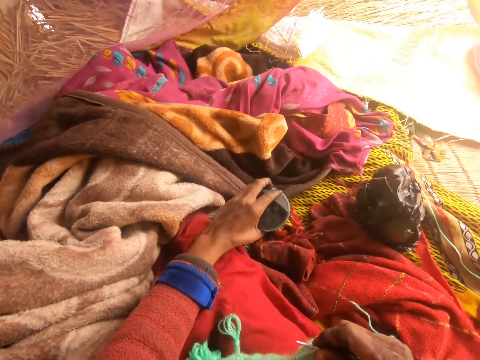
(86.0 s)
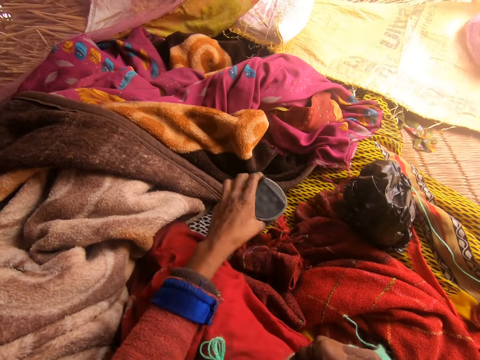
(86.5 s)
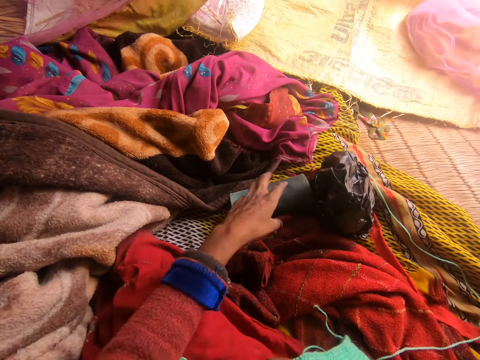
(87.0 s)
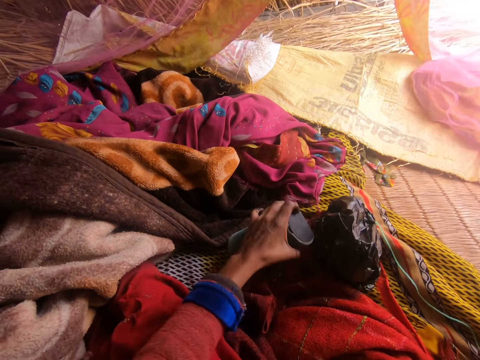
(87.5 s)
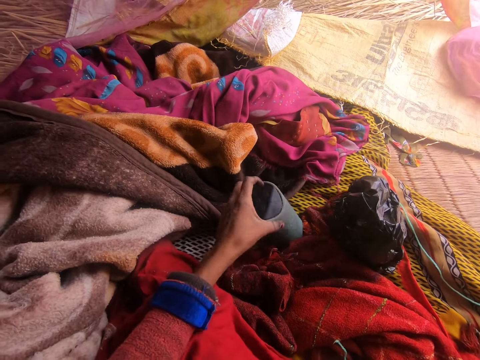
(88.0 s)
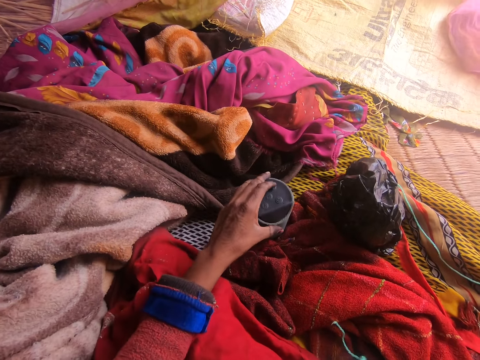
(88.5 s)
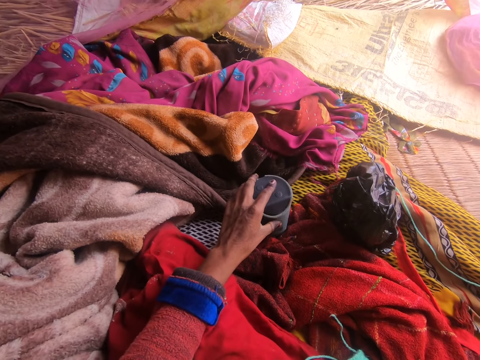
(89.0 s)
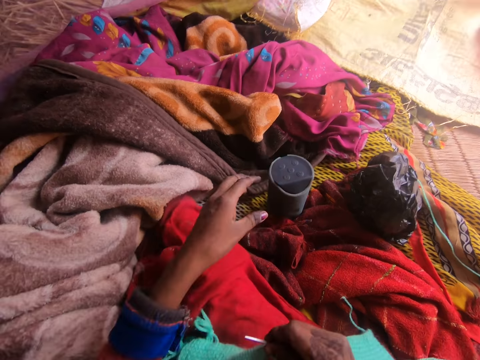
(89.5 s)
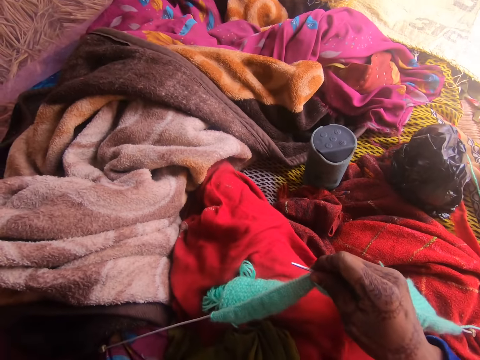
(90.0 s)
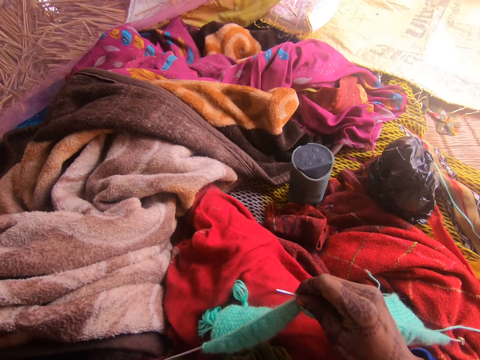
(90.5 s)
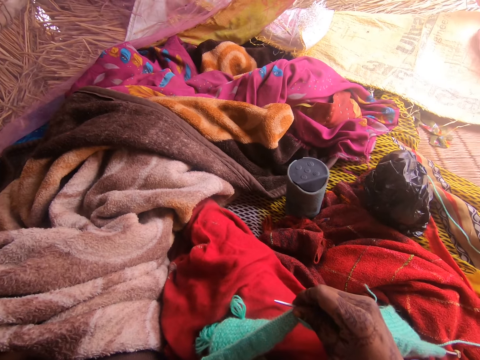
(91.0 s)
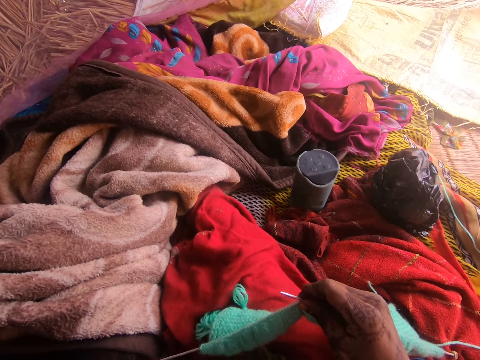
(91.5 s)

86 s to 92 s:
The camera wearer drops the Bluetooth speaker on the ground with her left hand. She shuts the radio. She touches the Bluetooth speaker with her left hand. She sews using a yarn and a crochet. She touches her face with her left hand.

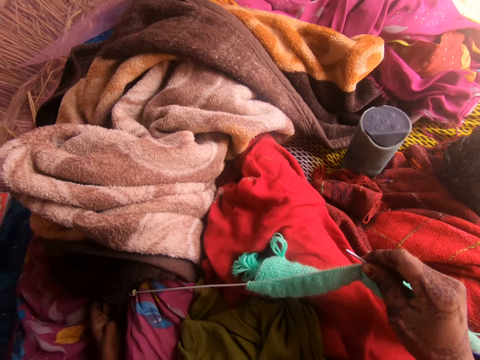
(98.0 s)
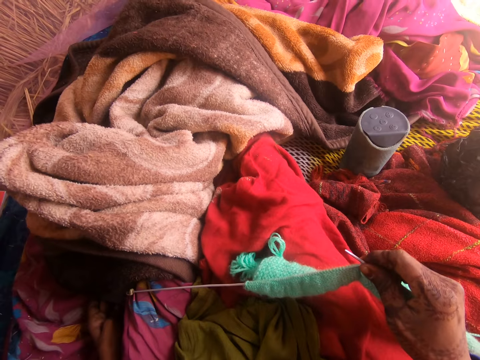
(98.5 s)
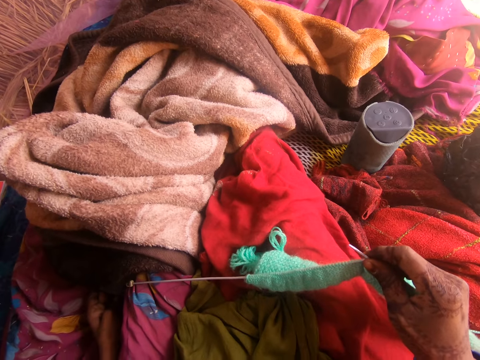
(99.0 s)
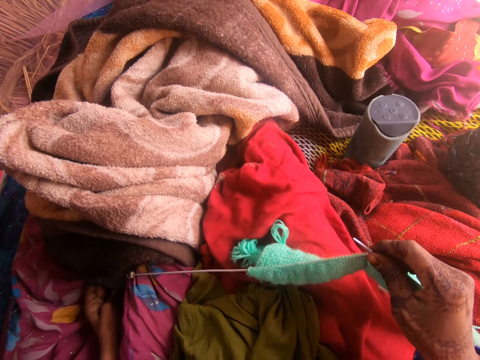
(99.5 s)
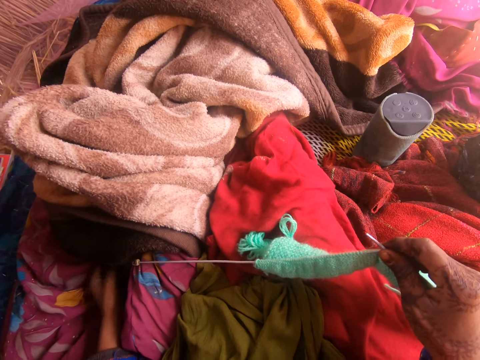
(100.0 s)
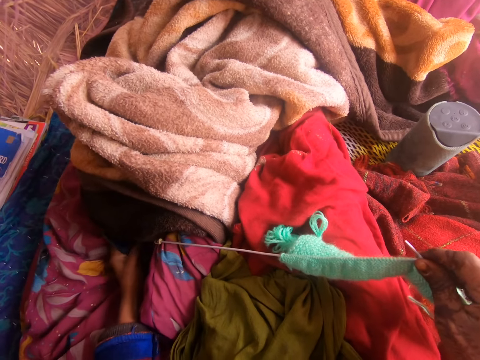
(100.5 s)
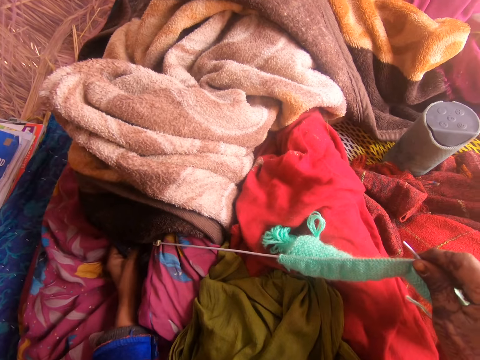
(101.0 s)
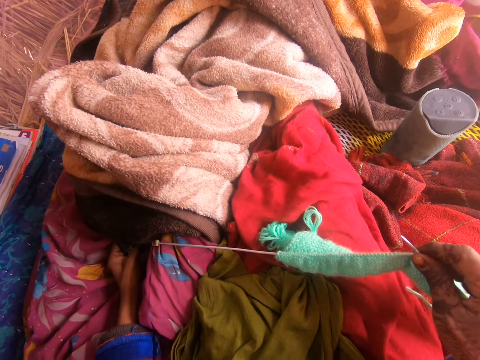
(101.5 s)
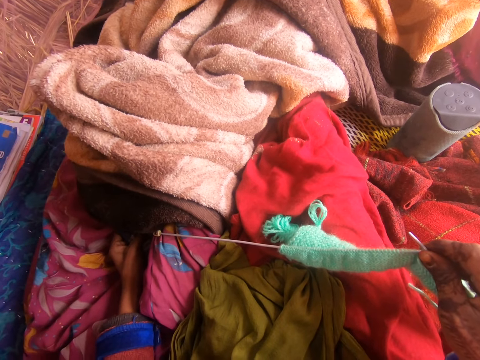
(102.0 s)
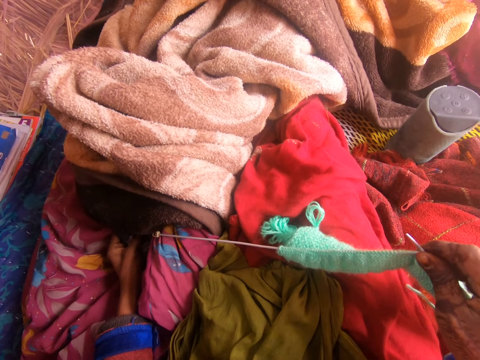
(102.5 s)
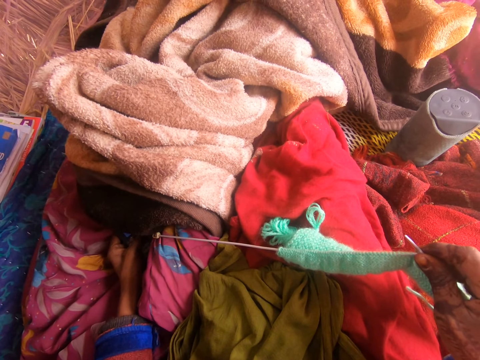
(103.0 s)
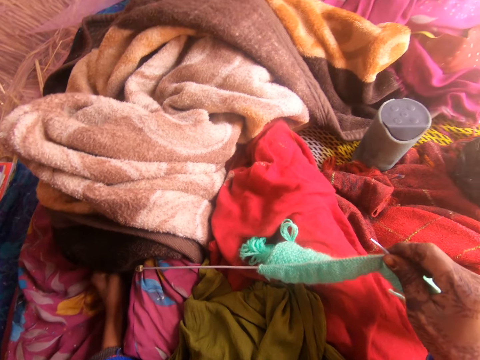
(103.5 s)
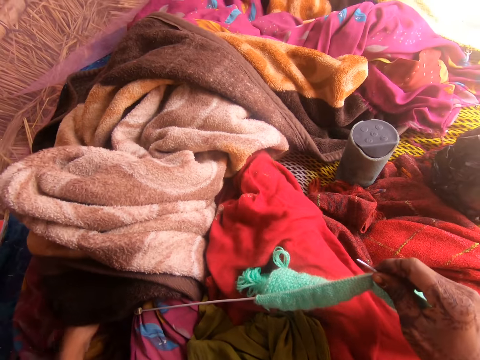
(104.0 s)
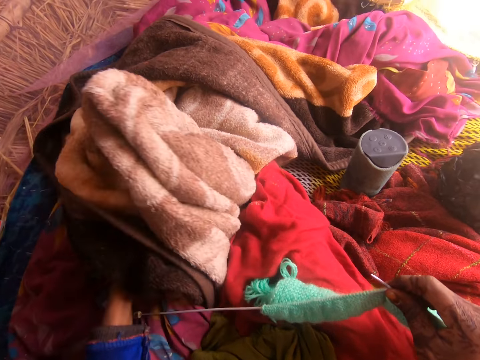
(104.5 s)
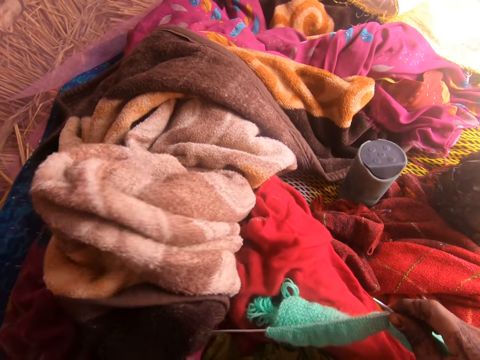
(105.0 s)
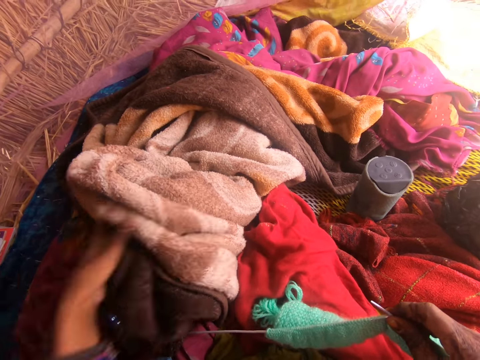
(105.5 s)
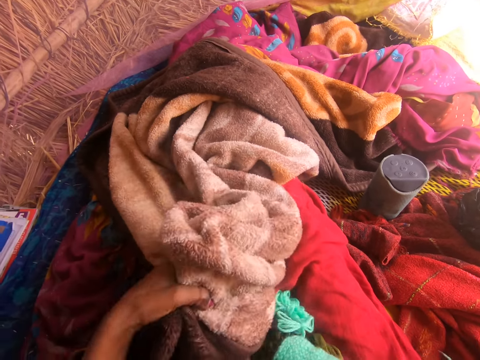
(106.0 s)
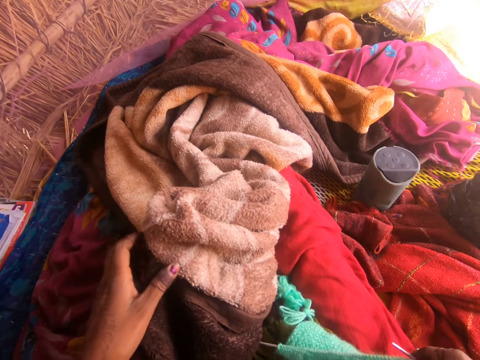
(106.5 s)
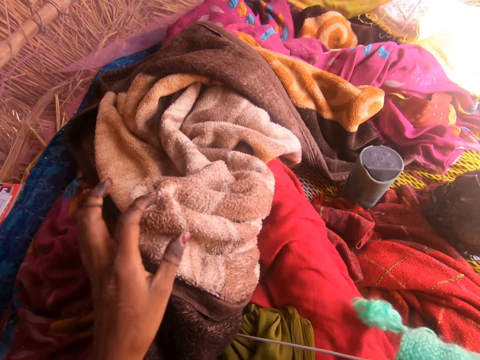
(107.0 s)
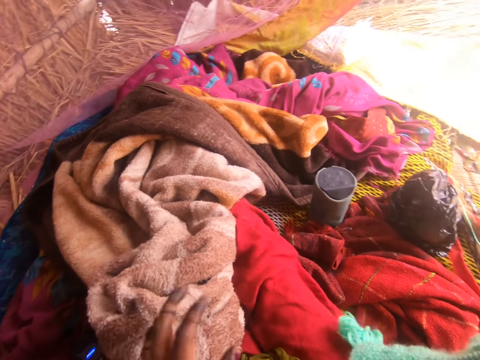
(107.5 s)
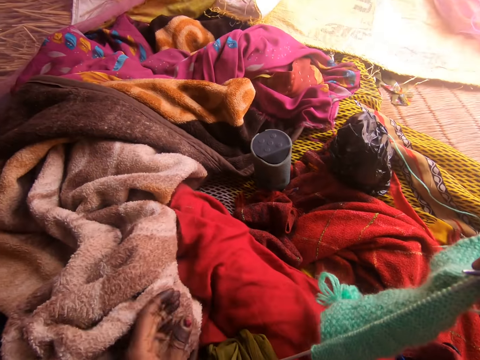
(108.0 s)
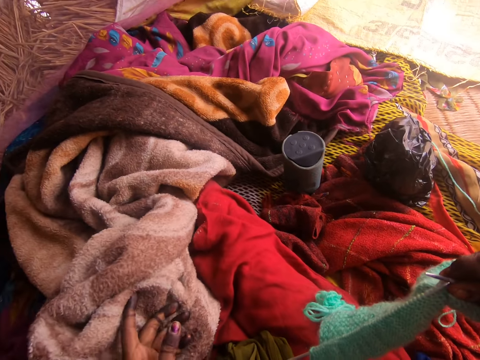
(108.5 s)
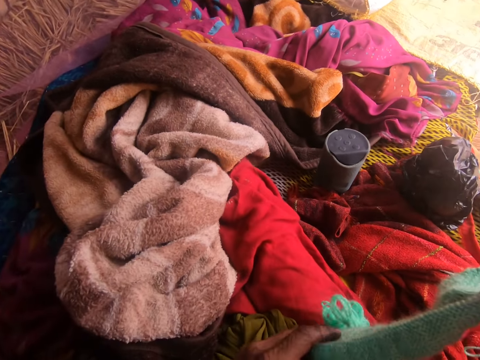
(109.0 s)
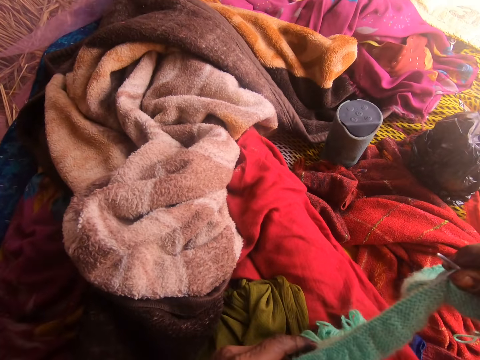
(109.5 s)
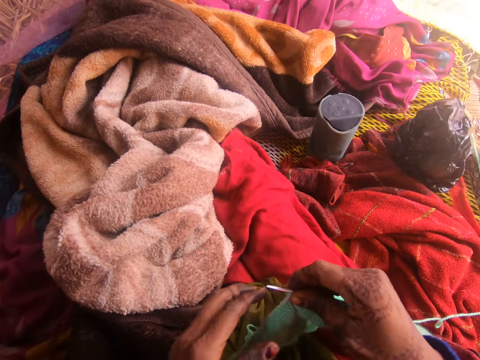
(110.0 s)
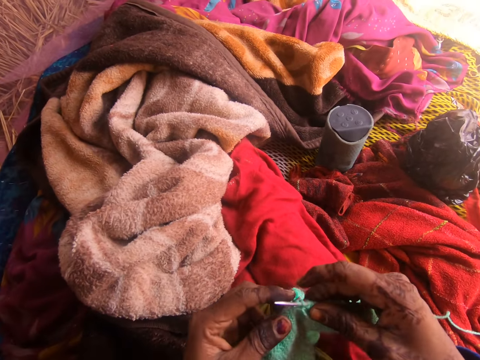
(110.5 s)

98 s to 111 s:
The camera wearer presses the phone on the ground with her left hand. She adjusts a blanket on the ground with her left hand. She touches the blanket. She sews using a yarn and a crochet.

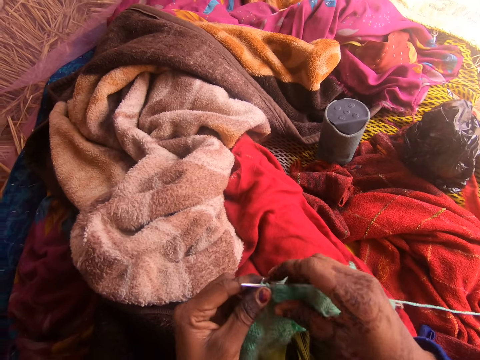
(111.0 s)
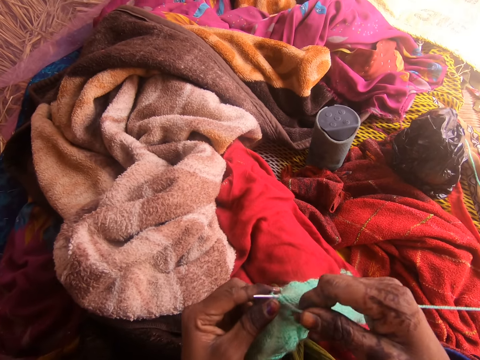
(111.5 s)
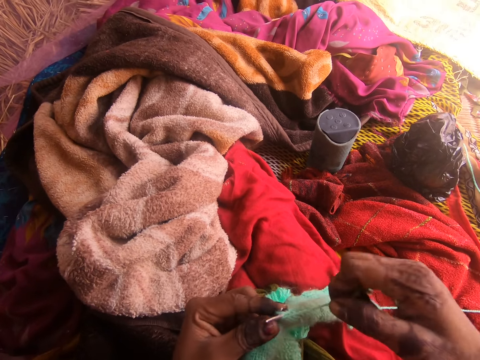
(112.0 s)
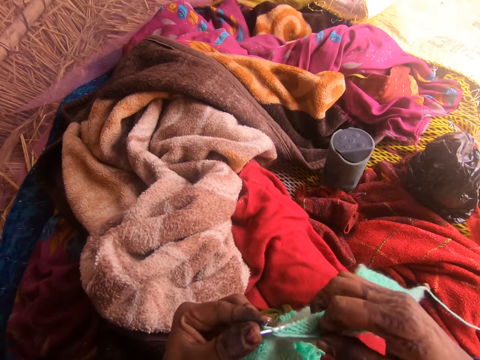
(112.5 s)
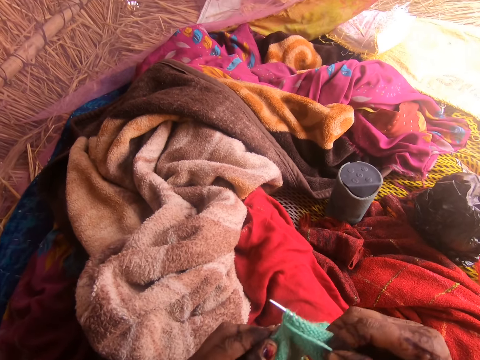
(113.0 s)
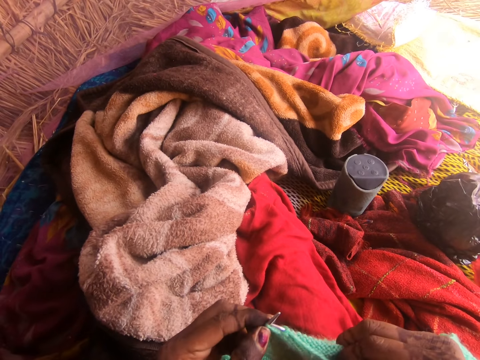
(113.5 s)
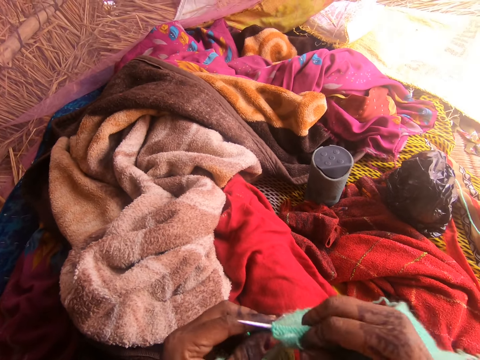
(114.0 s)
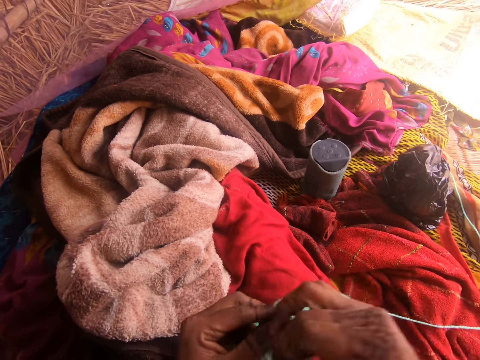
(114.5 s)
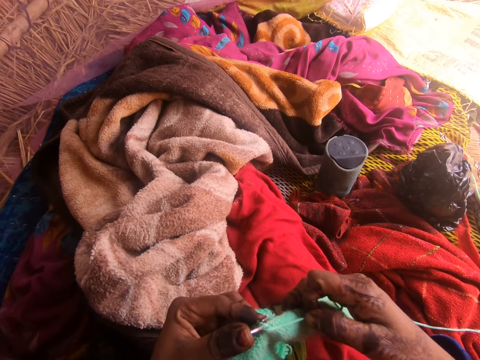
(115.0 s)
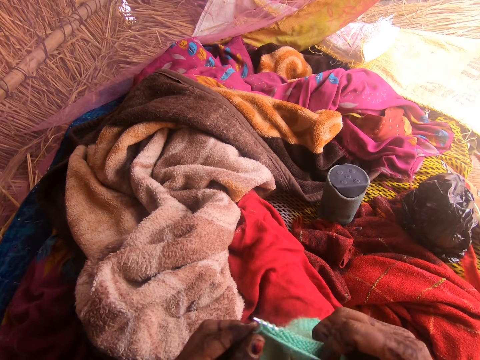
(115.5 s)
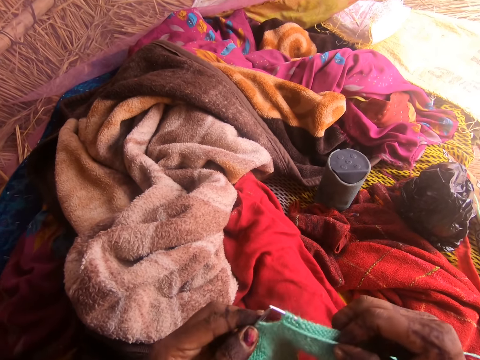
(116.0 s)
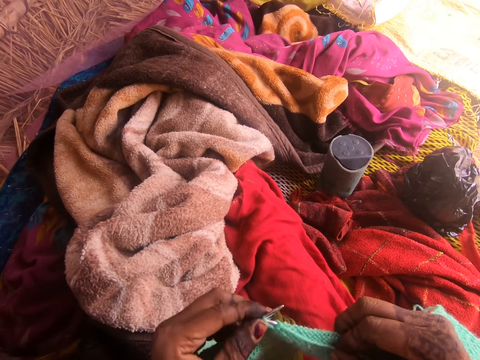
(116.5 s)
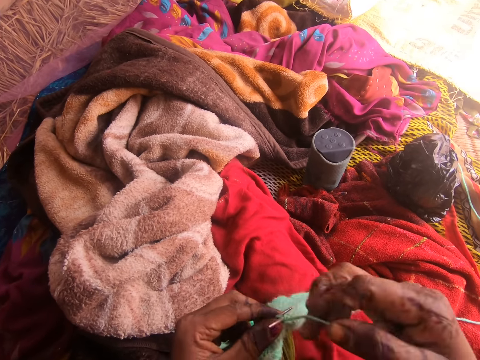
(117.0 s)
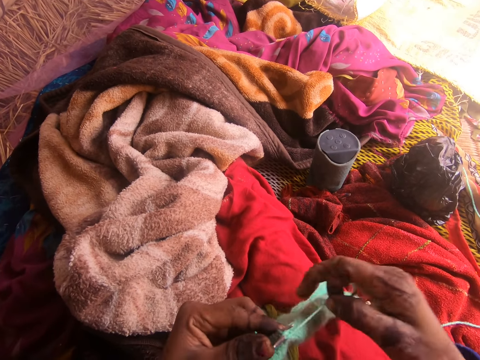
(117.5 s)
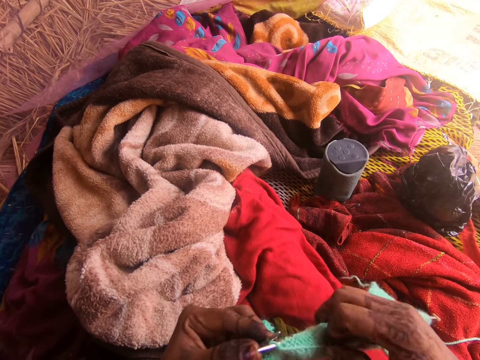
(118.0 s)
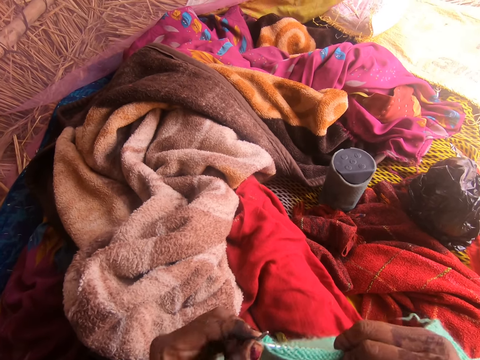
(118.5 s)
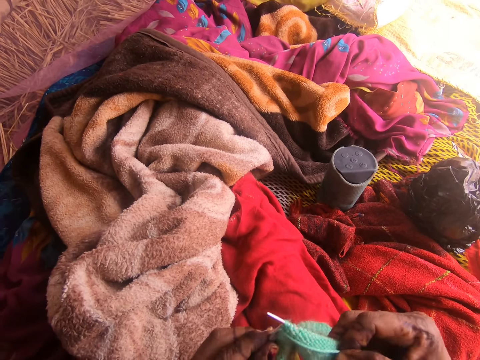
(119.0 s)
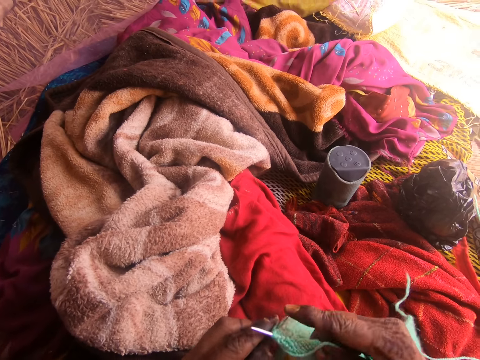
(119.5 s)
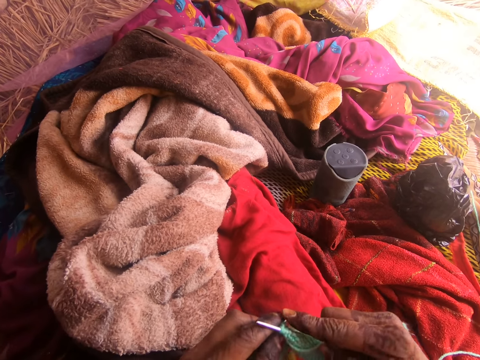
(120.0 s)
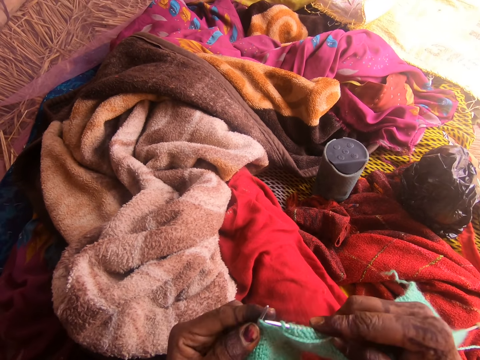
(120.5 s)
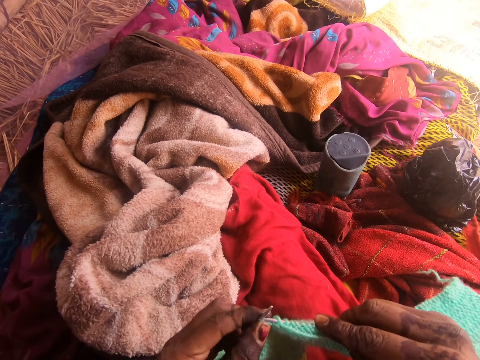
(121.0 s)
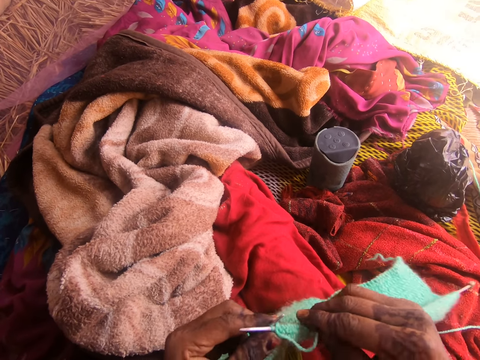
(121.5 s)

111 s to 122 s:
The camera wearer knits with the knitting pin and wool using both hands. They sing the song.
